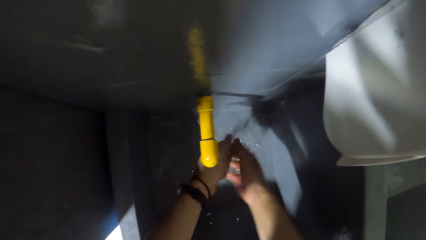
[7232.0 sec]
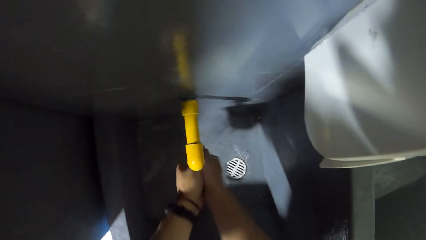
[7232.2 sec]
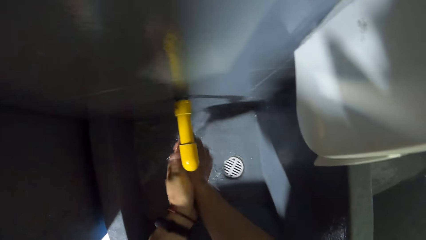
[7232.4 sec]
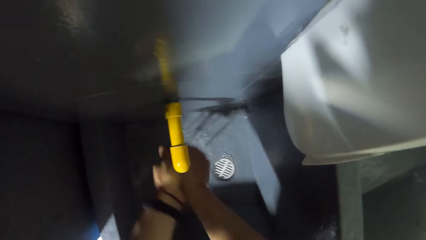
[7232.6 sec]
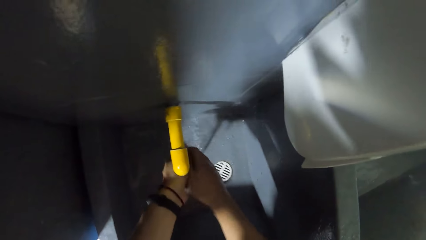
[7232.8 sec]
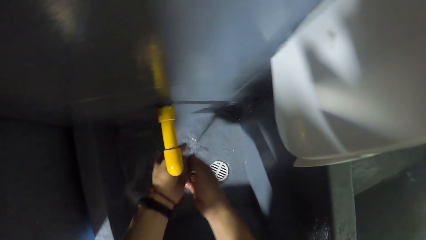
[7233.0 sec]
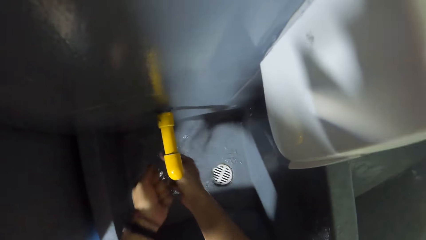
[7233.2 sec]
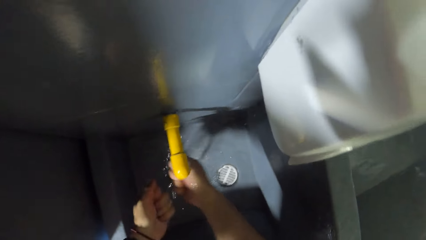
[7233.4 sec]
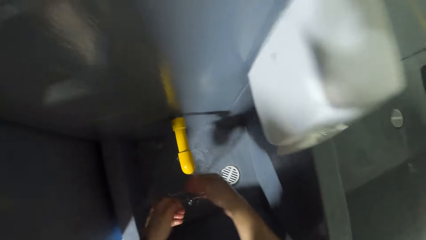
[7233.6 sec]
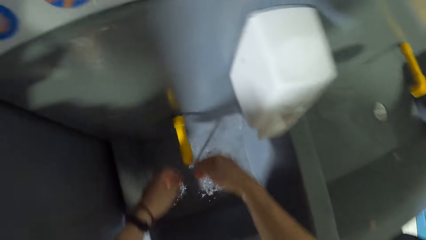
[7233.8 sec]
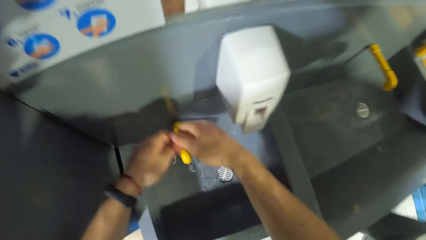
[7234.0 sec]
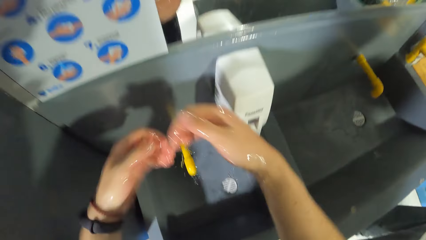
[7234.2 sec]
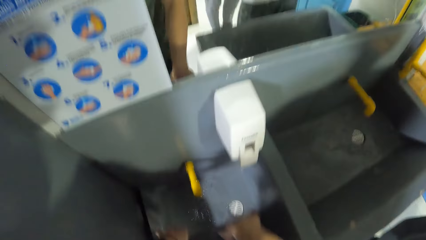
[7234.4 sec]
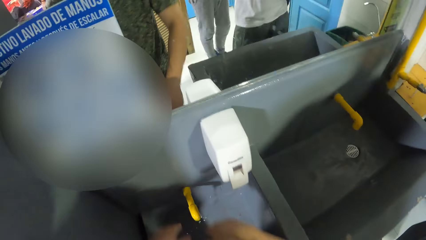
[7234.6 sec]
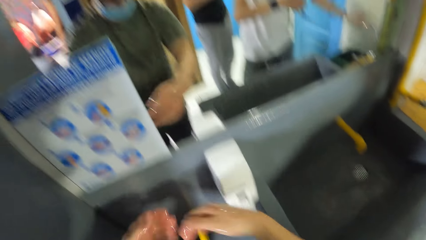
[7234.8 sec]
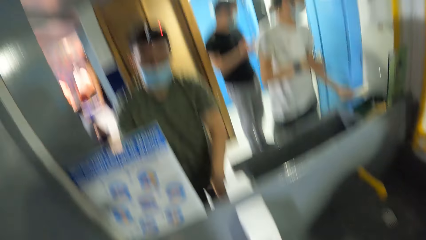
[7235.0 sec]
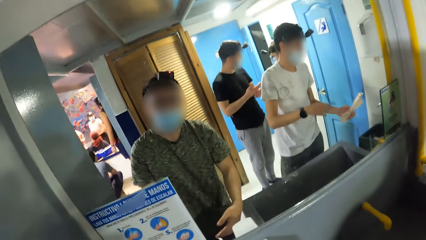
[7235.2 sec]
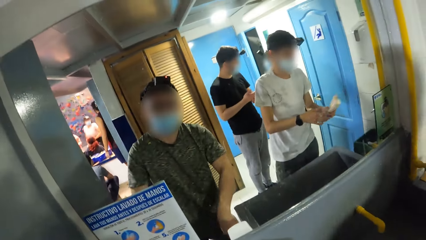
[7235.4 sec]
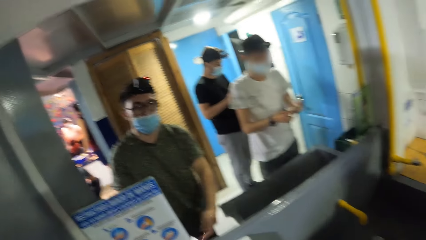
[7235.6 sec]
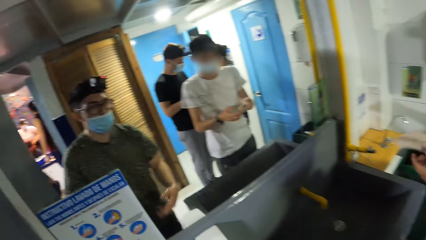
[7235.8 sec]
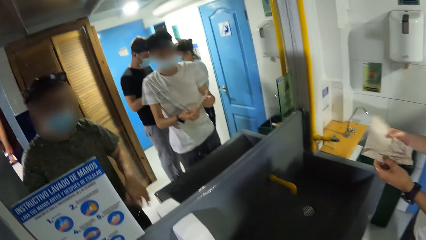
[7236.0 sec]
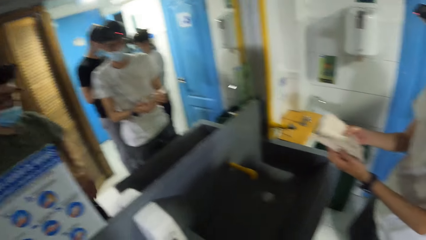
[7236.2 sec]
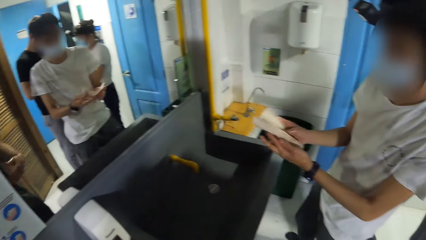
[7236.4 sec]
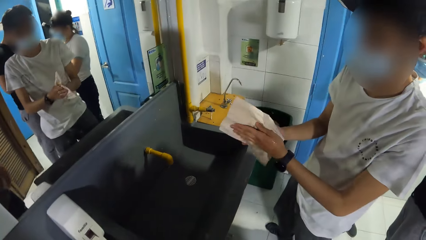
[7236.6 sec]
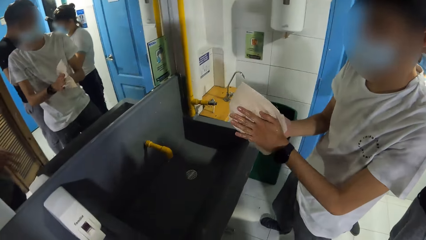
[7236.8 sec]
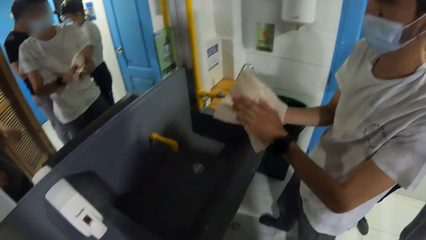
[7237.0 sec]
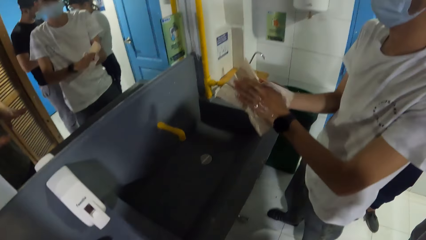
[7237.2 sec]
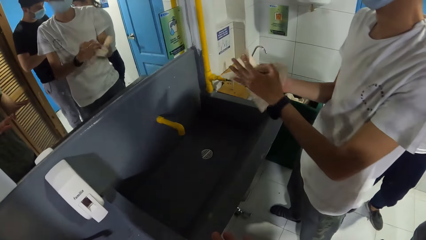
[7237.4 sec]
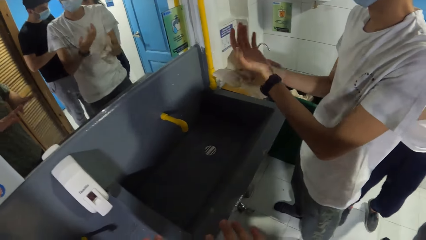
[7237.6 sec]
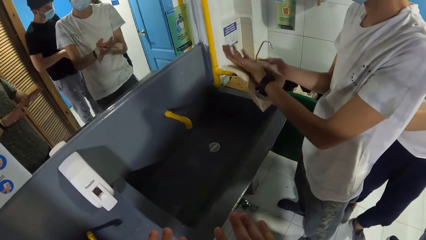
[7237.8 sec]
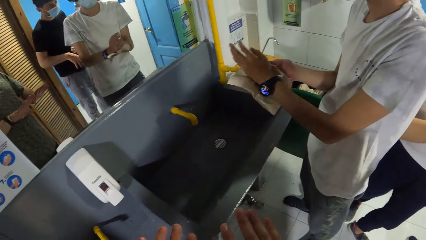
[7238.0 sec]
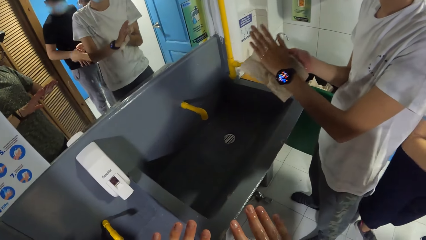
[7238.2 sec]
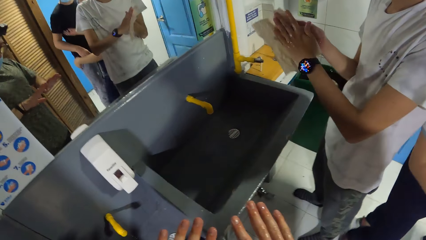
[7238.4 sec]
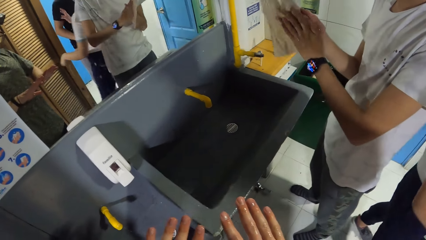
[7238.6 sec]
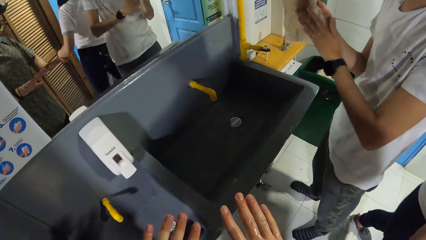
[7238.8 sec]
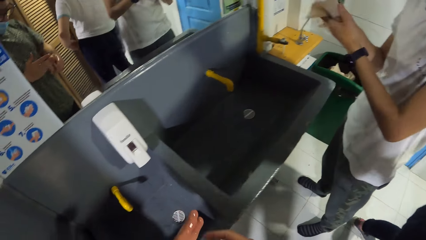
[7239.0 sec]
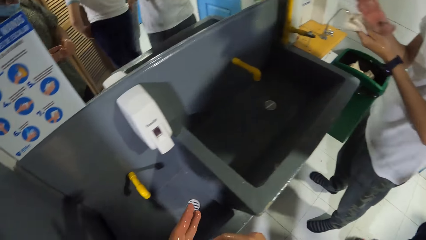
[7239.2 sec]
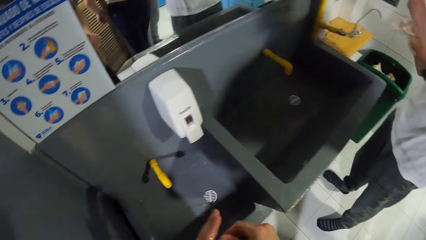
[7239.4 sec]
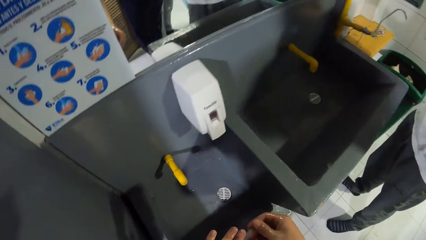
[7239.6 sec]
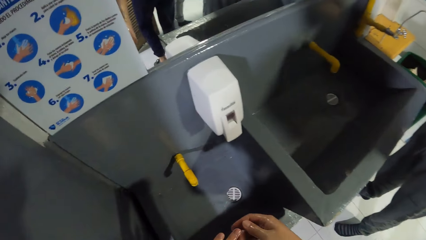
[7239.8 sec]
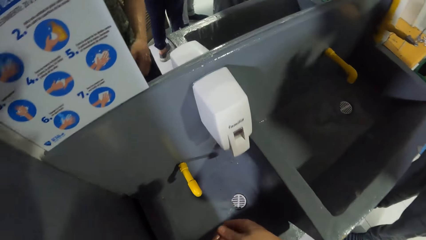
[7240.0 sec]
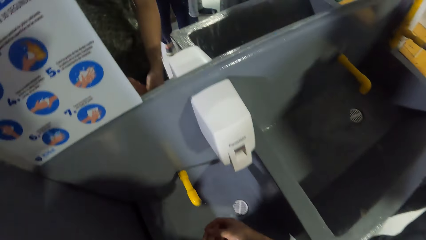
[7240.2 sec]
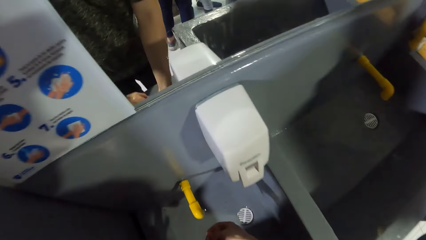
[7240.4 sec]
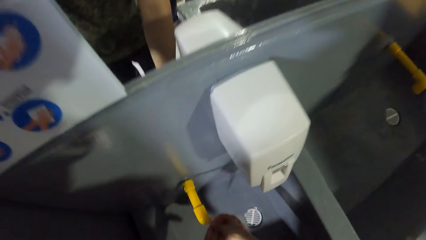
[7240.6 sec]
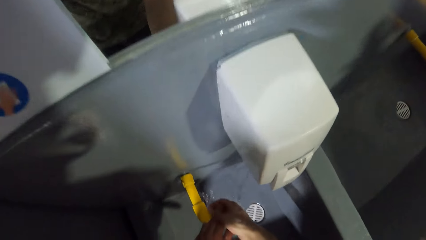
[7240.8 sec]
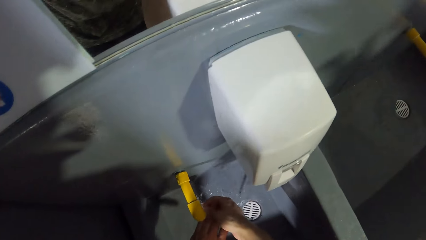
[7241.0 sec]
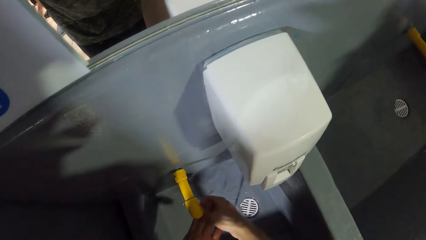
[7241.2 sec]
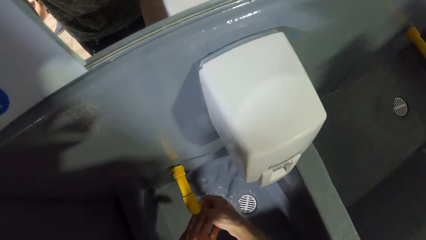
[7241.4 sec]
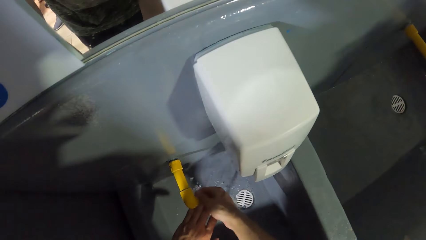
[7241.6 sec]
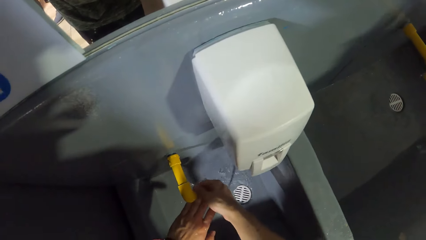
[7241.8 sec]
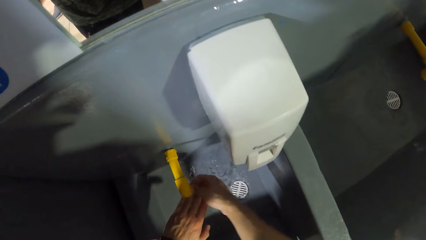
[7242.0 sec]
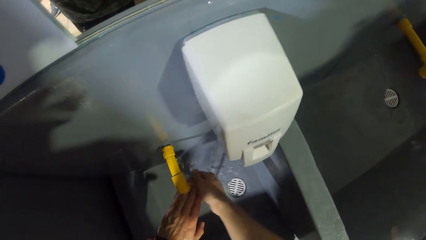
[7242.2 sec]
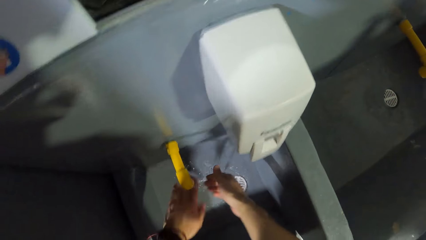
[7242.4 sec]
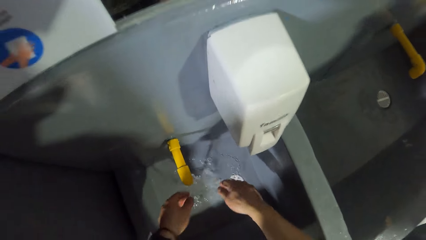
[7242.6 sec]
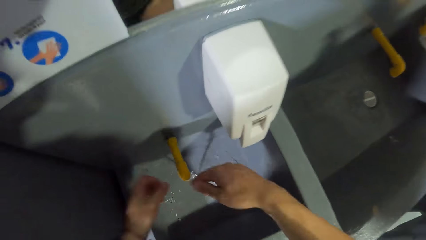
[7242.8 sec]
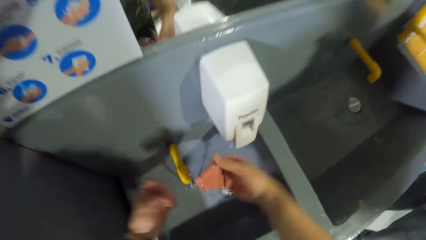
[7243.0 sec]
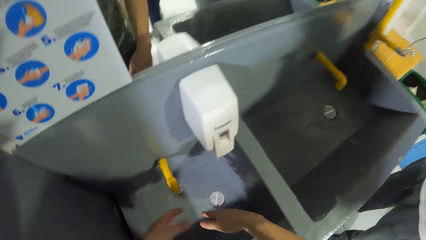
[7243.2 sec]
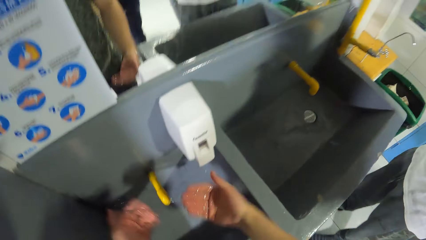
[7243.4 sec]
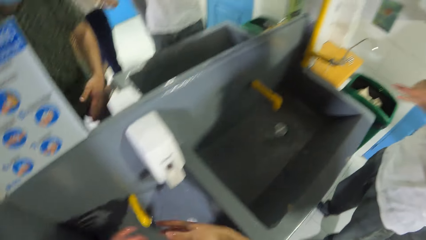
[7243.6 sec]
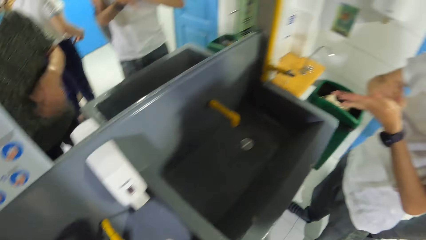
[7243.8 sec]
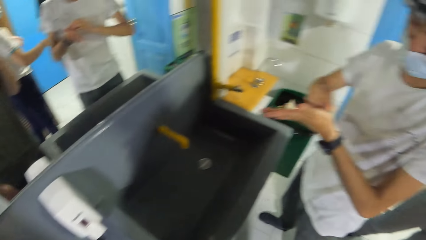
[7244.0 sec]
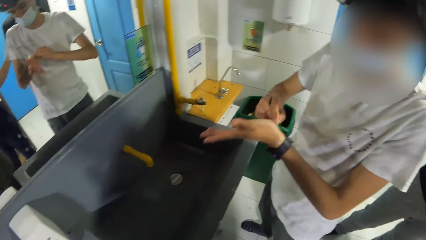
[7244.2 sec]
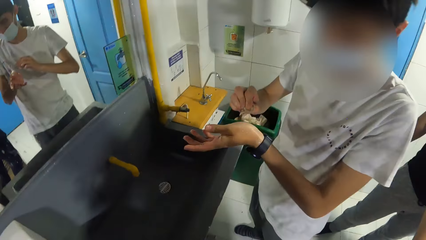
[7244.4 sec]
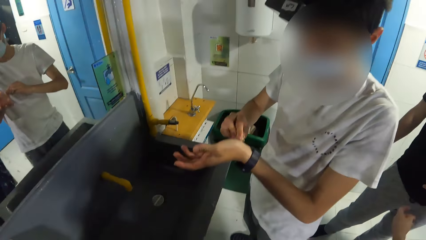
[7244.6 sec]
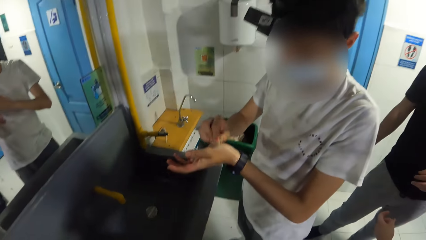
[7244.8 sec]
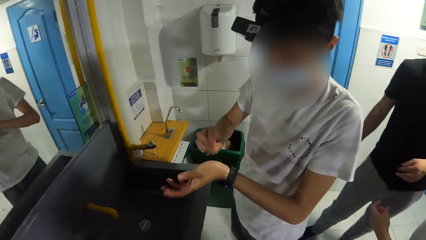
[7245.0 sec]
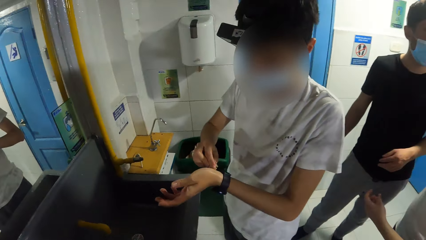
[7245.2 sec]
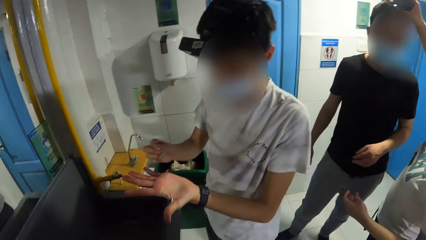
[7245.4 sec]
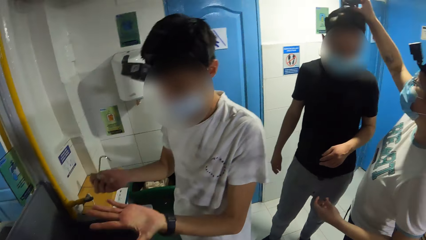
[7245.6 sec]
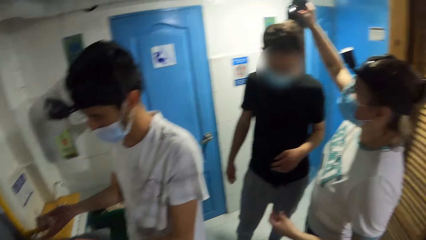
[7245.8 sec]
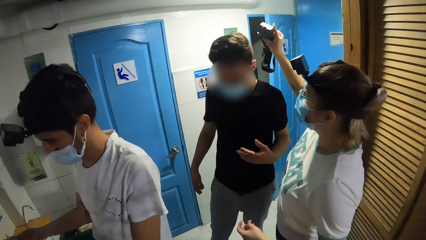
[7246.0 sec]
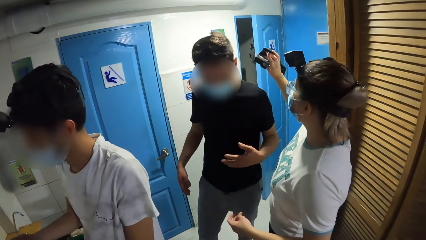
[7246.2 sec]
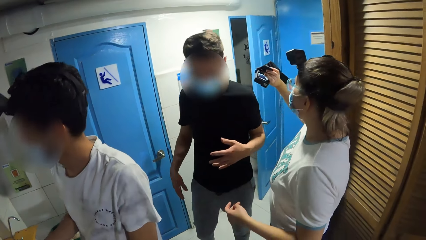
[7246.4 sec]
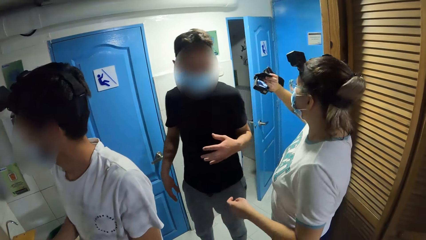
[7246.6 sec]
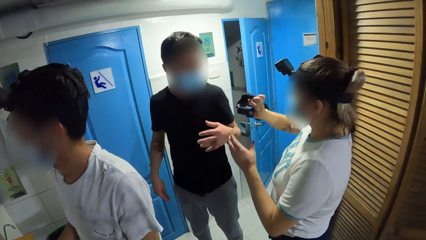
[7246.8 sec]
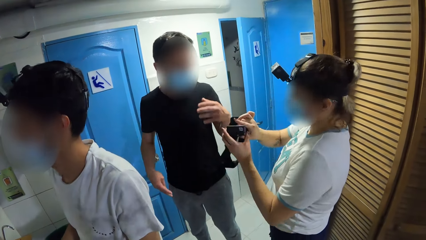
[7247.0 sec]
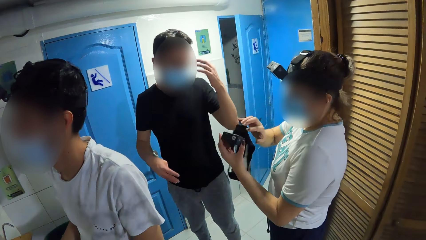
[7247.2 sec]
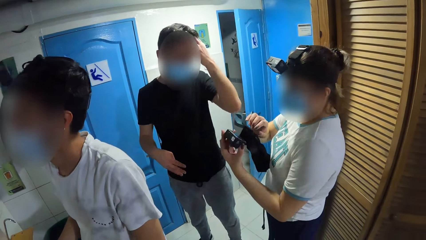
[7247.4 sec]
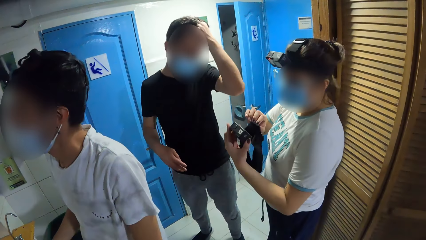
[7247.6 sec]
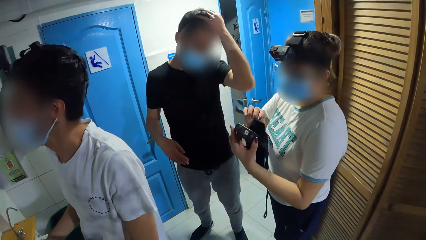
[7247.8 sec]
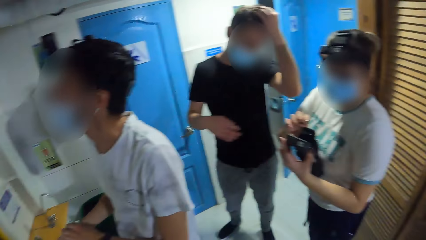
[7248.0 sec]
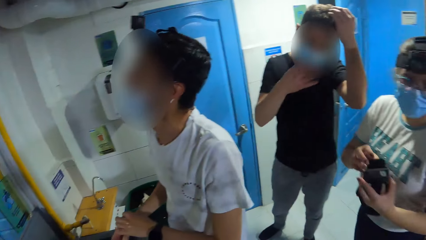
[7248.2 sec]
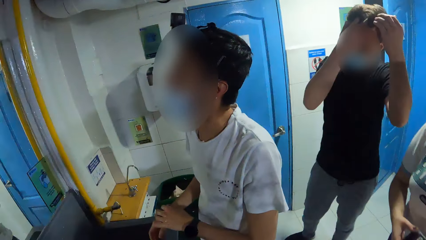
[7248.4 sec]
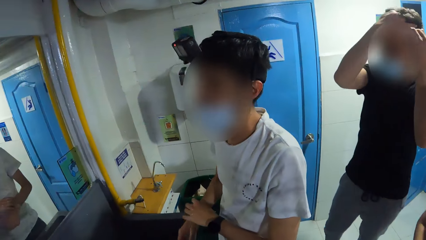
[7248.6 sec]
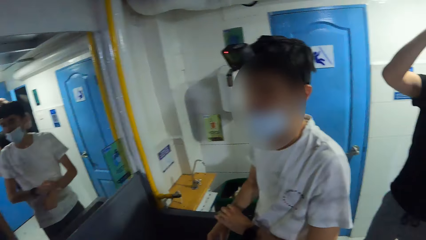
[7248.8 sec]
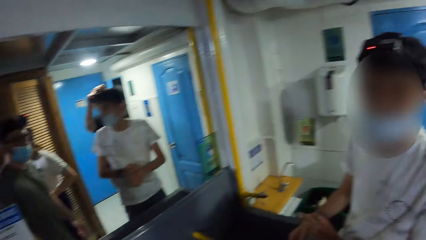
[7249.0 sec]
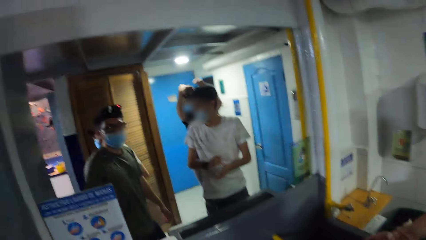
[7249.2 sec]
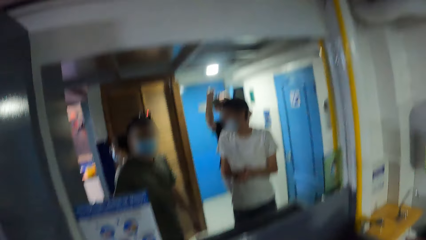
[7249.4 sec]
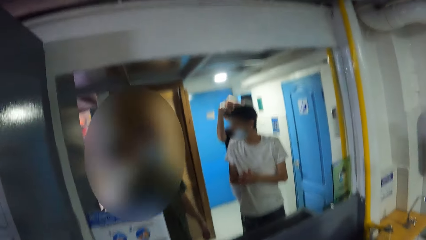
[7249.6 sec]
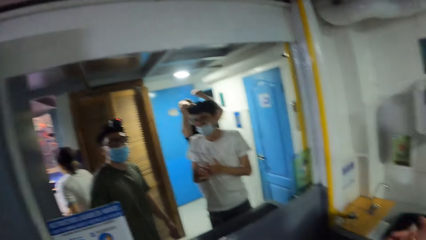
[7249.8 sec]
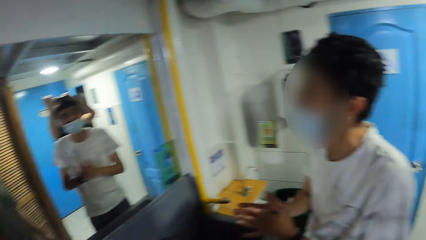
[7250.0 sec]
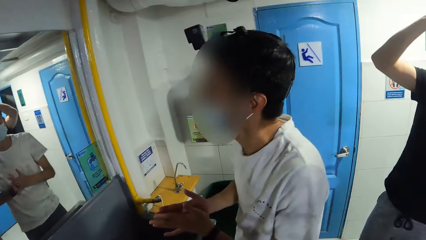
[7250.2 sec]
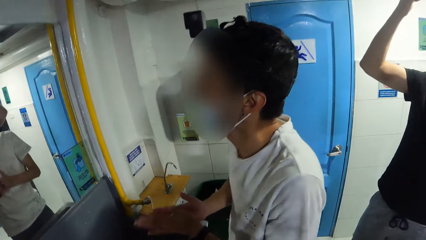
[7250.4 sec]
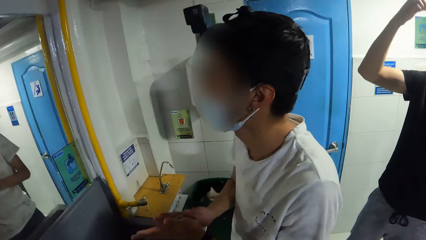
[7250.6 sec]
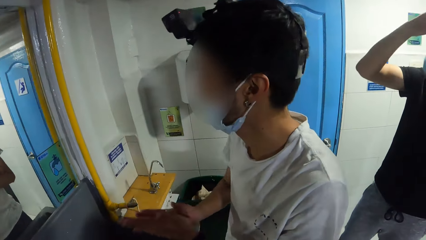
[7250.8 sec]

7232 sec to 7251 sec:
The camera wearer splashes water off his hands into the sink. The man passes a tissue from his right hand to his left hand and wipes his hands with the tissue. The camera wearer looks at his fingers. He washes his hands in the sink under the running tap. He splashes water off his hands into the sink. The man picks his left palm with his right hand. The woman removes a camera from another man's head with her right hand. The camera wearer looks around the washrooms. The woman passes the camera from her right hand to her left hand. The other man brushes his hair with his left hand, and brushes his hair with both hands.
